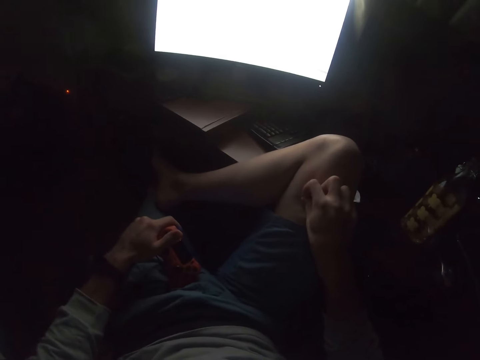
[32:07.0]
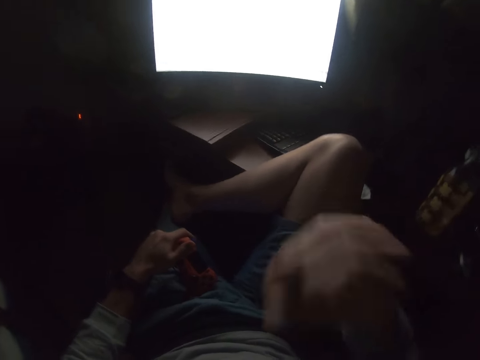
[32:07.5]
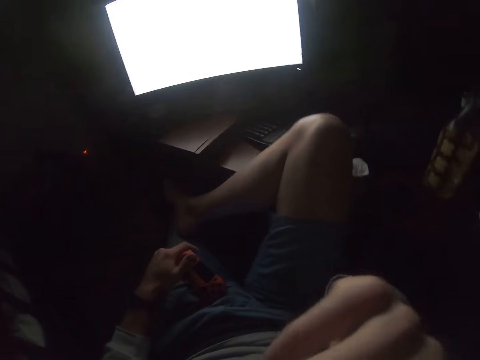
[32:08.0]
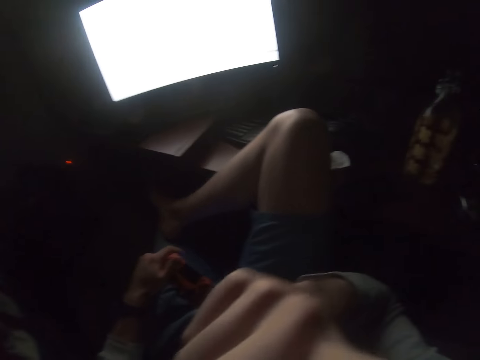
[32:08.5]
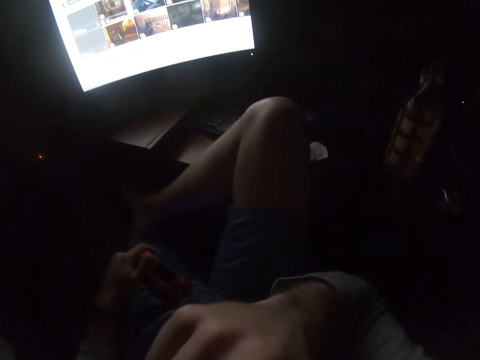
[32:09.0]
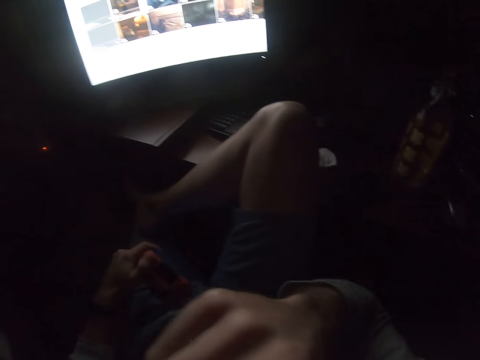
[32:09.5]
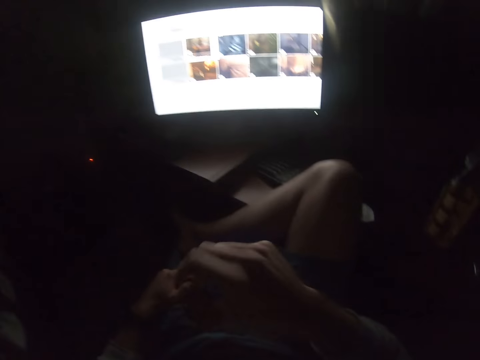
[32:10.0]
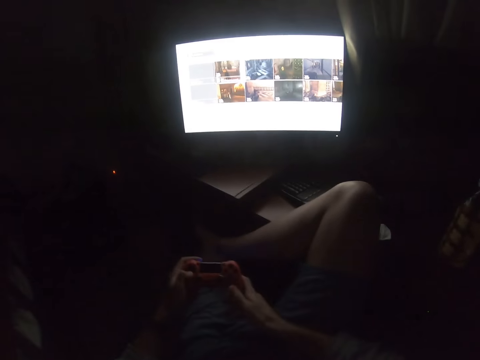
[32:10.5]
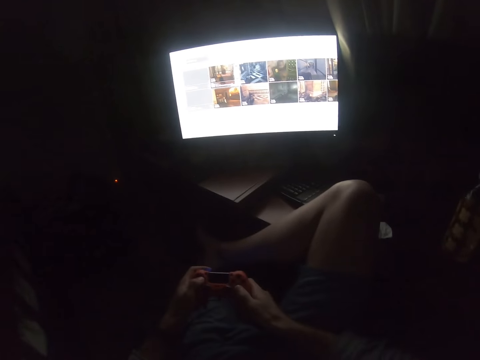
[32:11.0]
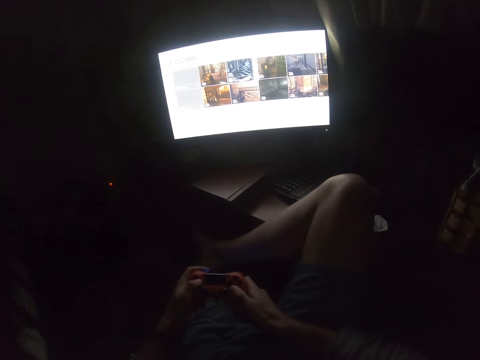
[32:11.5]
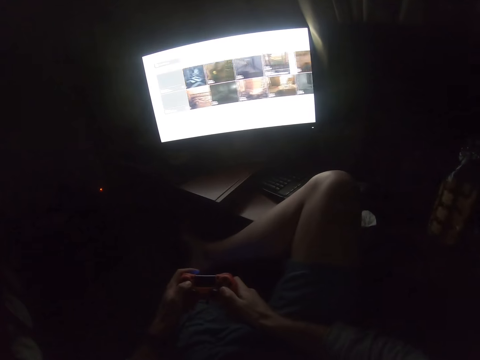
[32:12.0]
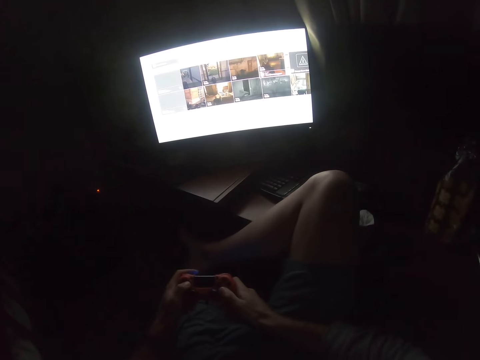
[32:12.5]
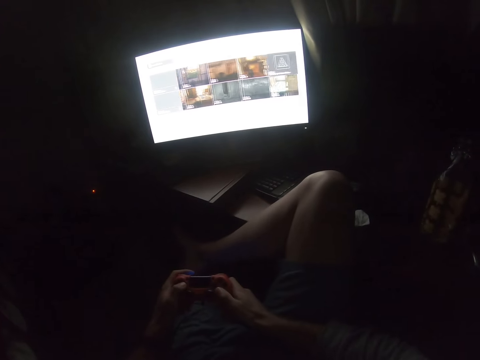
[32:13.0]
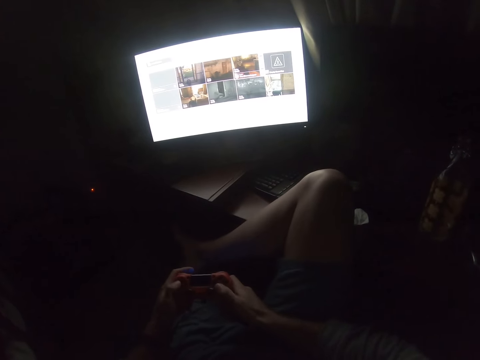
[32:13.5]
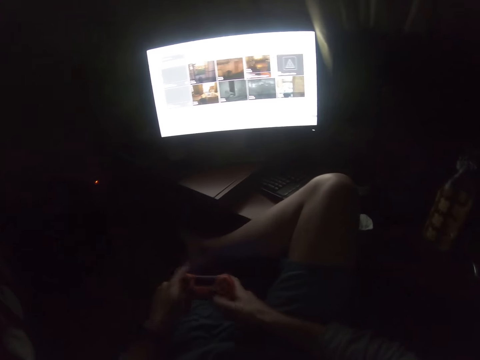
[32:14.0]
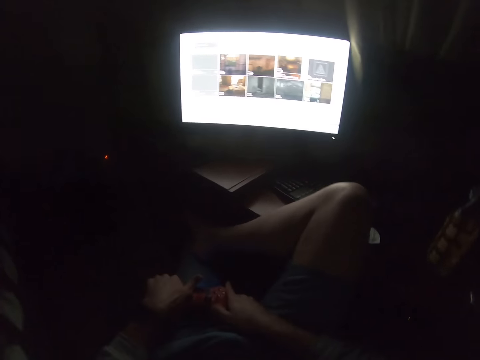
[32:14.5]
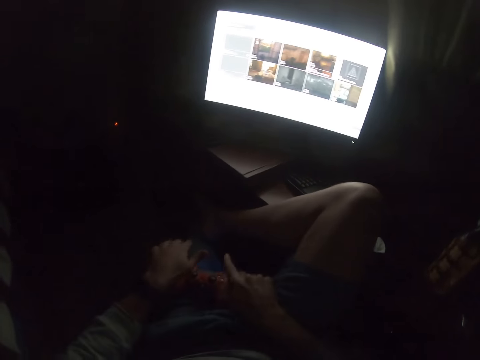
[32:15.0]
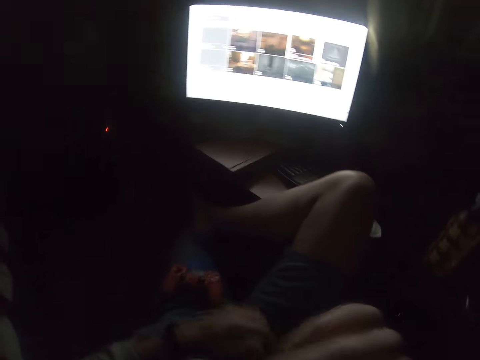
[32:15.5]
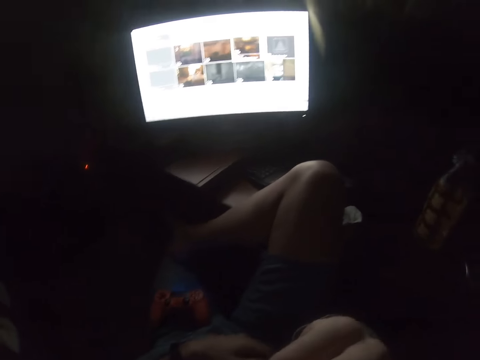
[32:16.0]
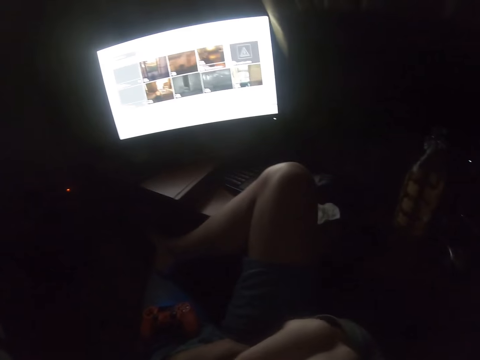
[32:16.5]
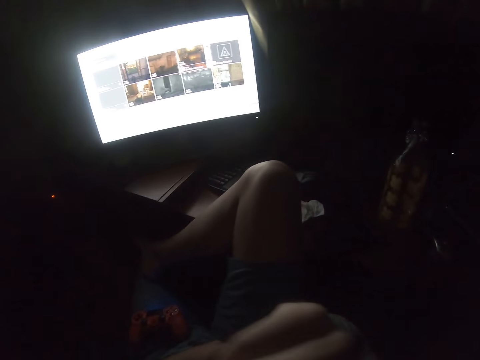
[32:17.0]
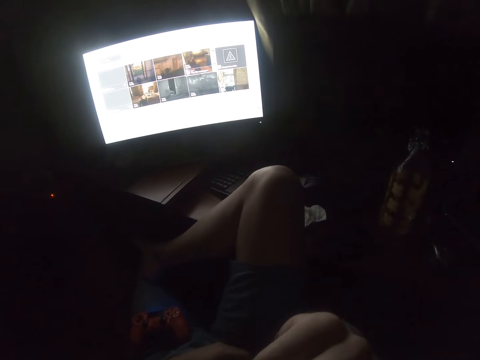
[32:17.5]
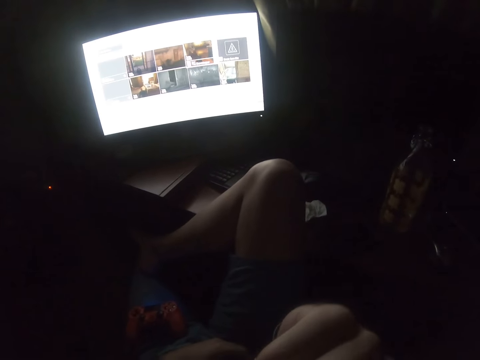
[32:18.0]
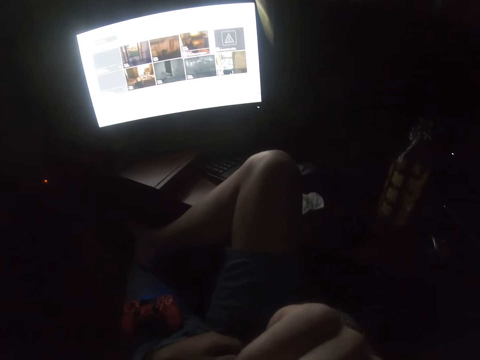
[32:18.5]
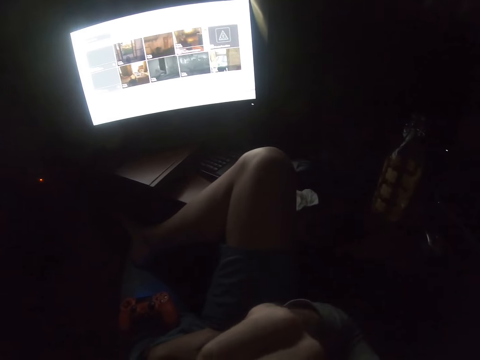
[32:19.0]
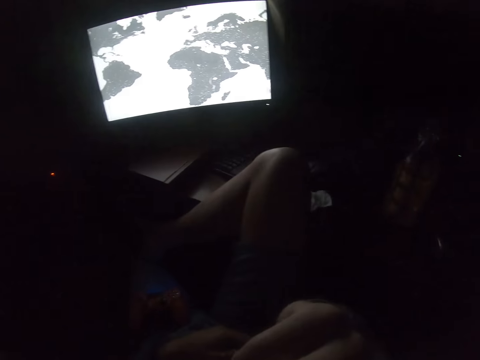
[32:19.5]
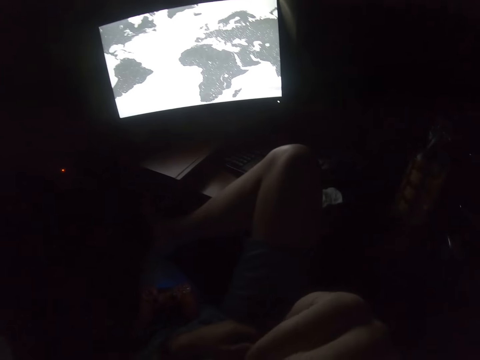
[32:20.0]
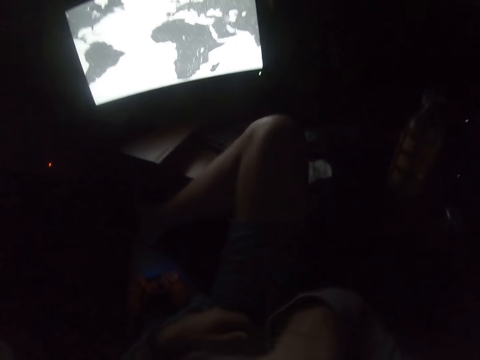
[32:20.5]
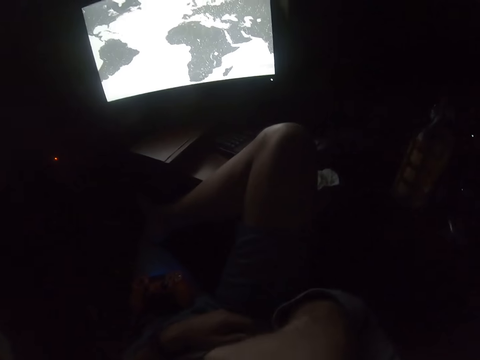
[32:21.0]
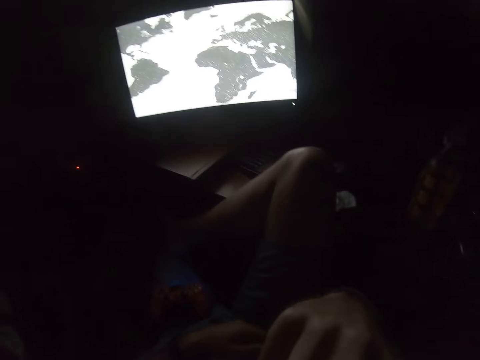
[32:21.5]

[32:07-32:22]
The camera wearer puts a hand up. He does something. He holds the controller. He operates the video game. He presses a button on the controller. He puts the controller on his thigh. He puts a hand up. He does something.

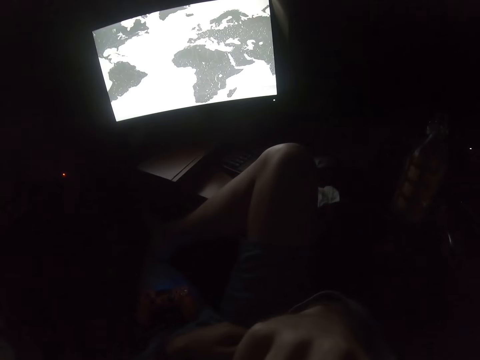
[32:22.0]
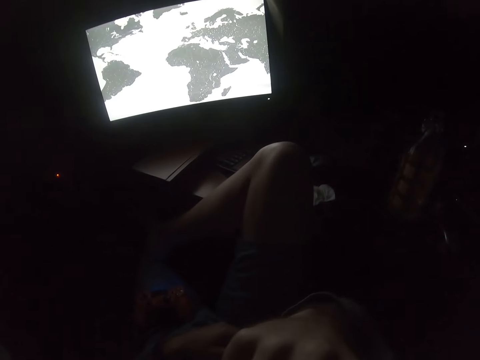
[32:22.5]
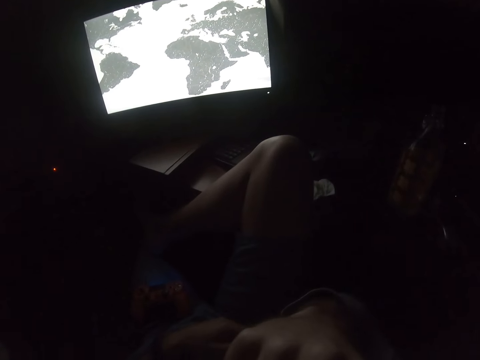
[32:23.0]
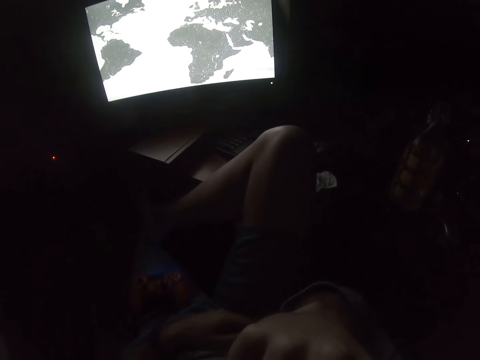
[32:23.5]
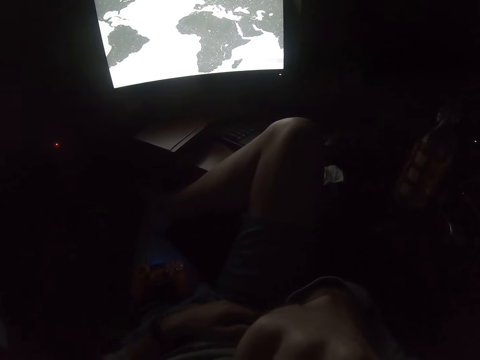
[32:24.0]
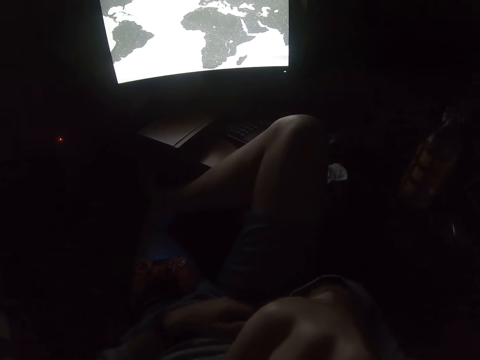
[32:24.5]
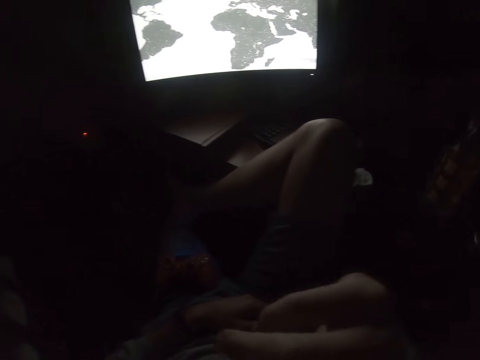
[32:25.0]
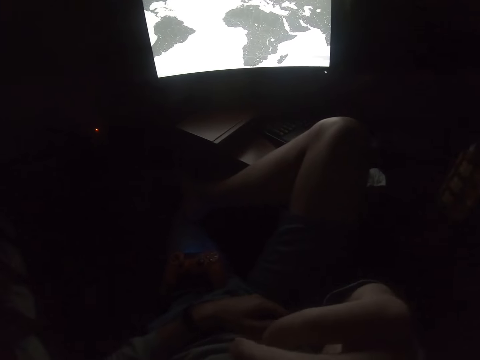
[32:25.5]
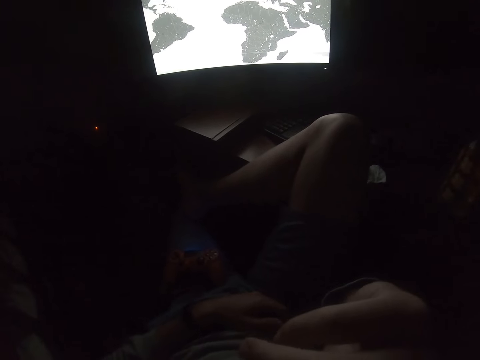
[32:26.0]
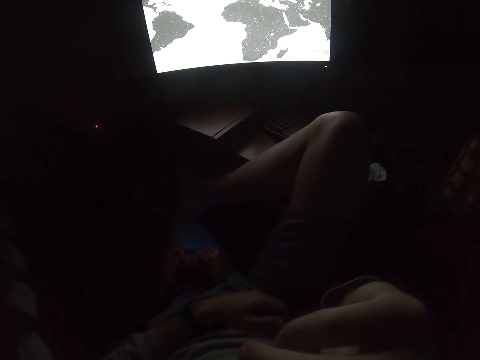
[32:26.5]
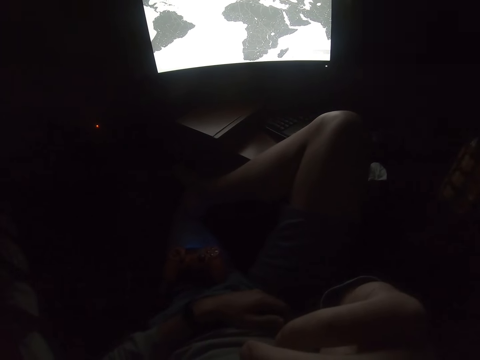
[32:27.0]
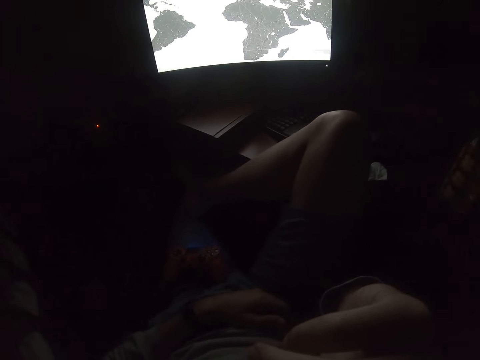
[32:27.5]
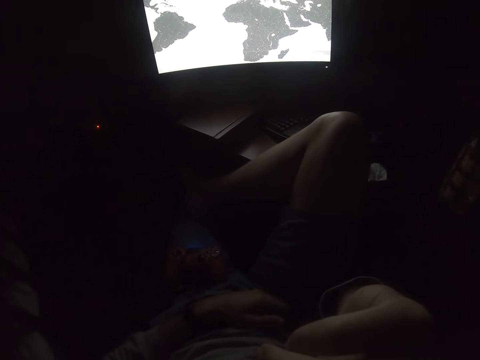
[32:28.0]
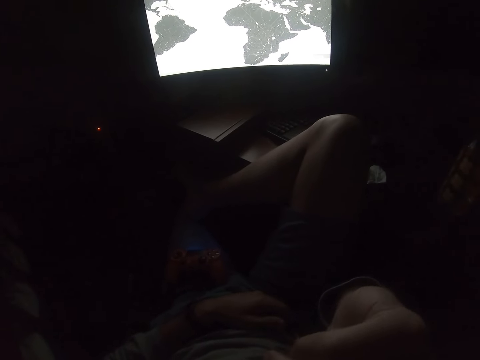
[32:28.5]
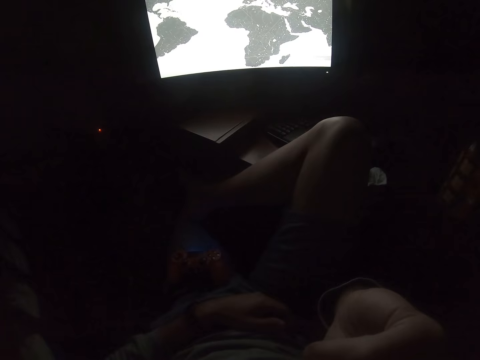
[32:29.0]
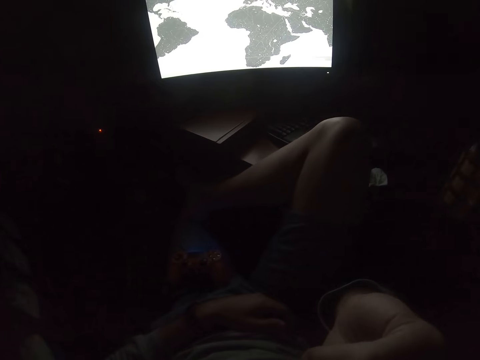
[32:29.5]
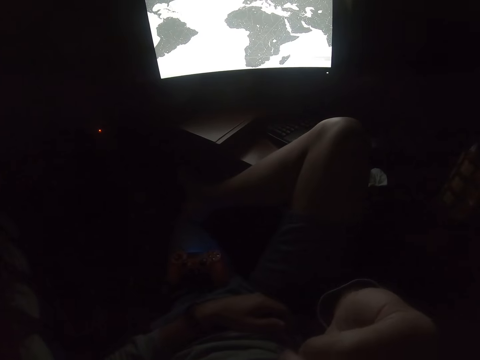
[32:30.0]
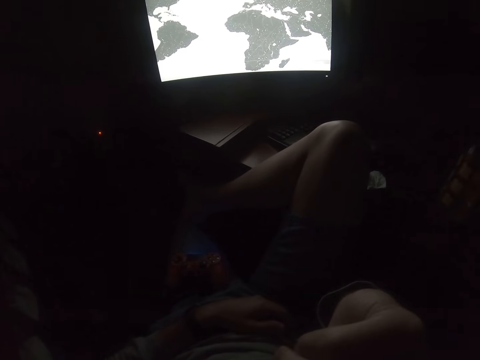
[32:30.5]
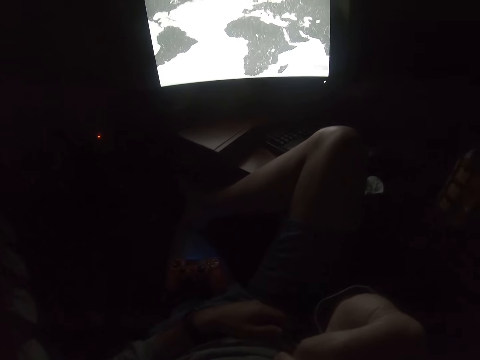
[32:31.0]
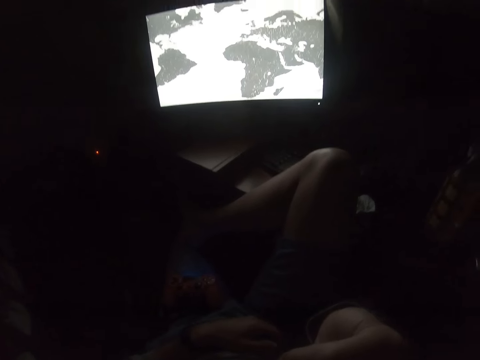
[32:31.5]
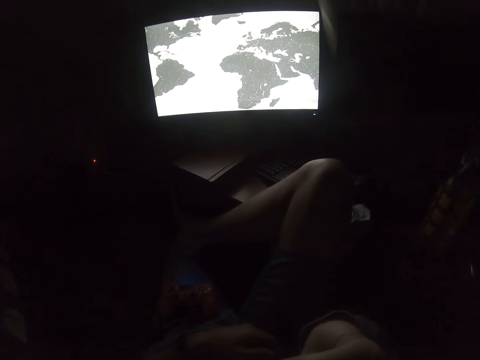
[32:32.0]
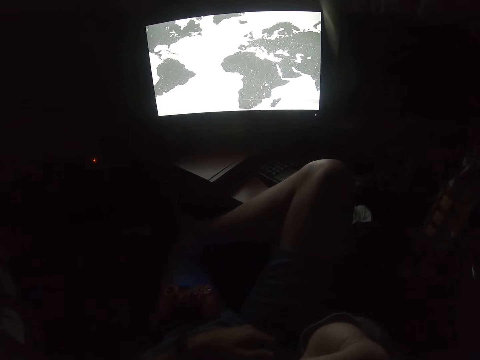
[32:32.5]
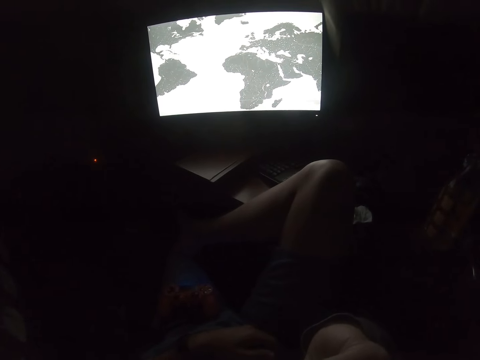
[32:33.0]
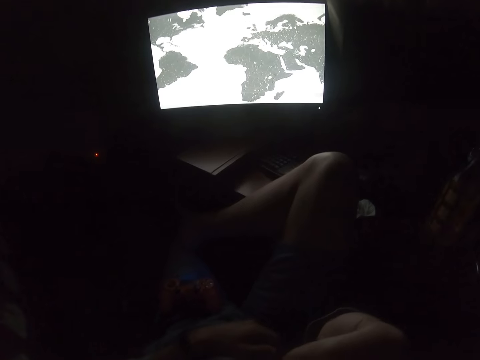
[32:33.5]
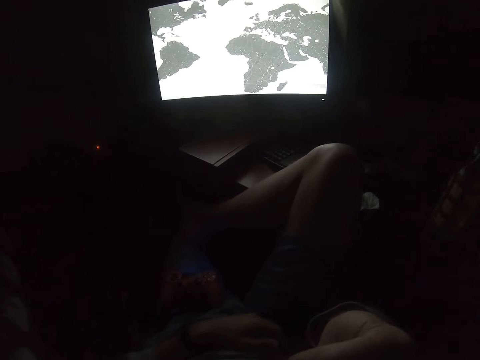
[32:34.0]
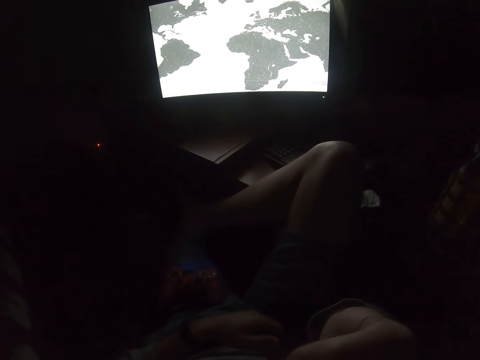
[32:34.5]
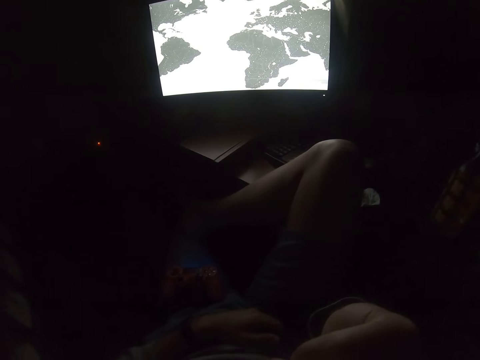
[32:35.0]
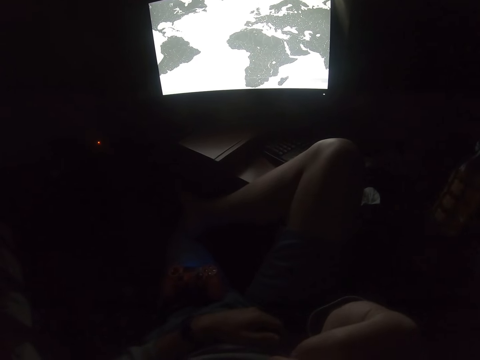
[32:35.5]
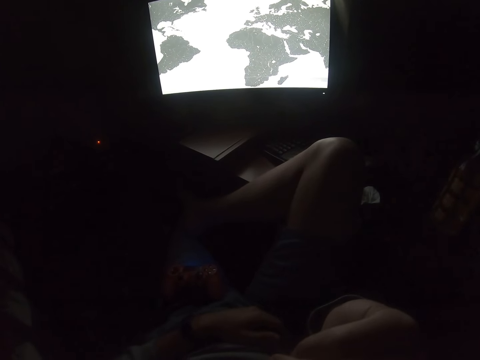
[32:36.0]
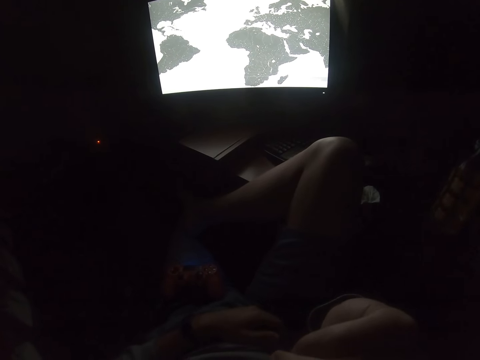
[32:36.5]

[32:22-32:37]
The camera wearer looks at the television.
